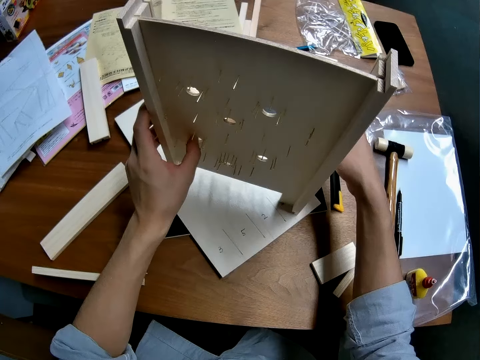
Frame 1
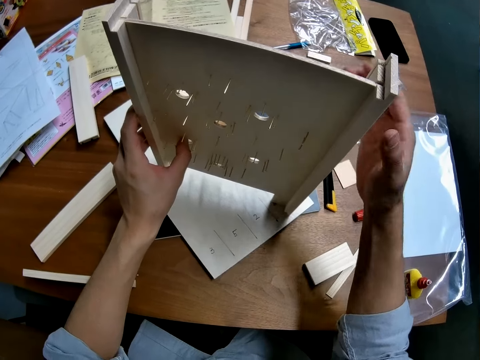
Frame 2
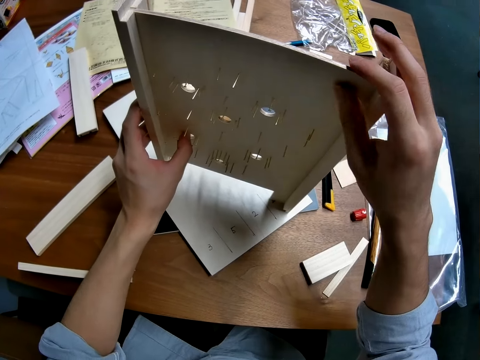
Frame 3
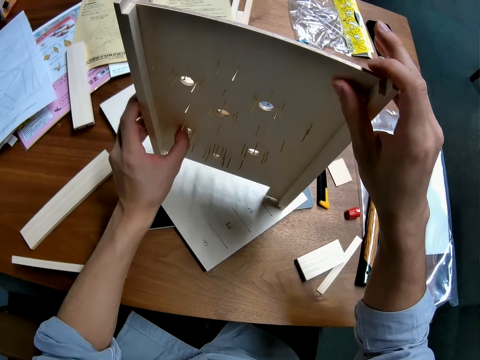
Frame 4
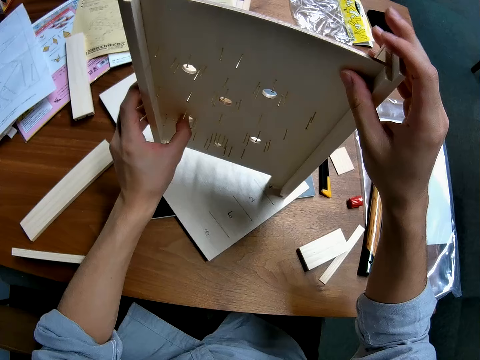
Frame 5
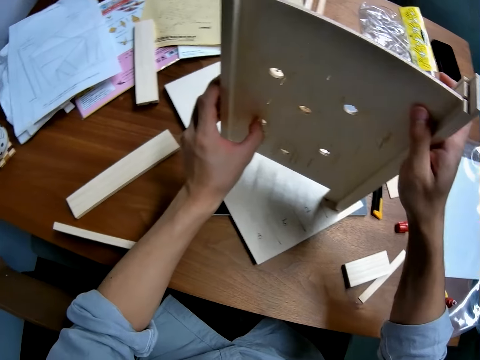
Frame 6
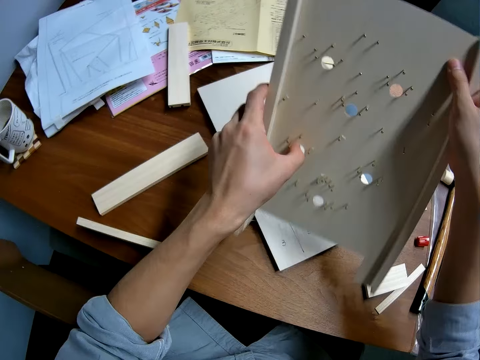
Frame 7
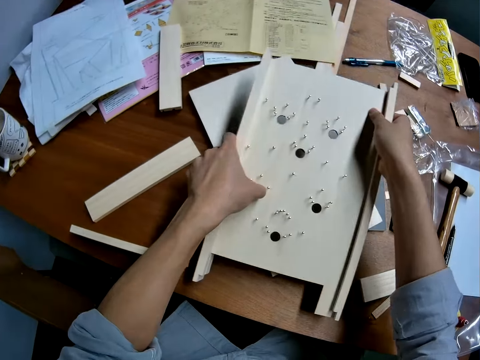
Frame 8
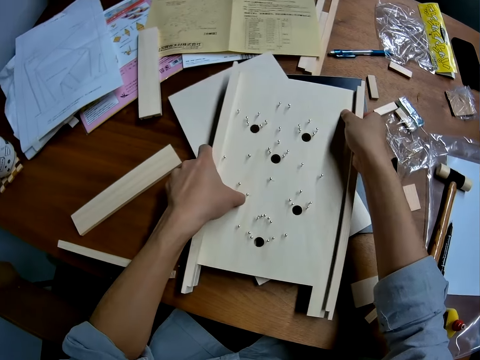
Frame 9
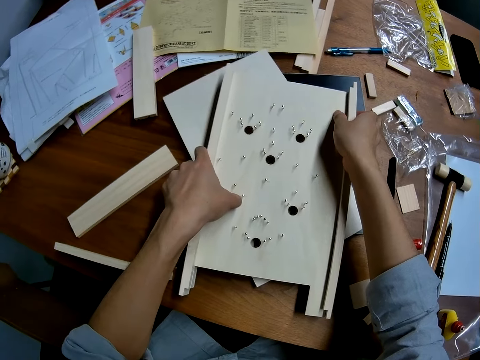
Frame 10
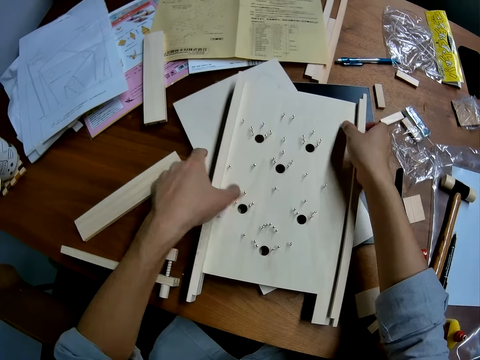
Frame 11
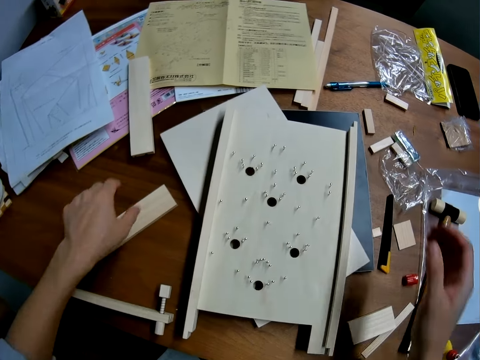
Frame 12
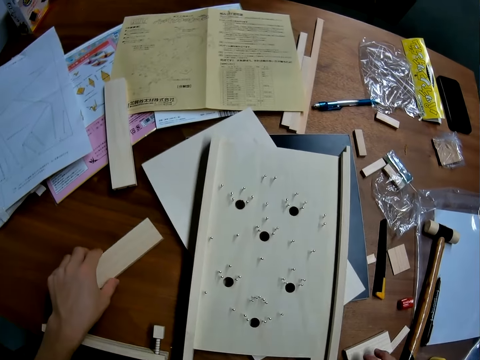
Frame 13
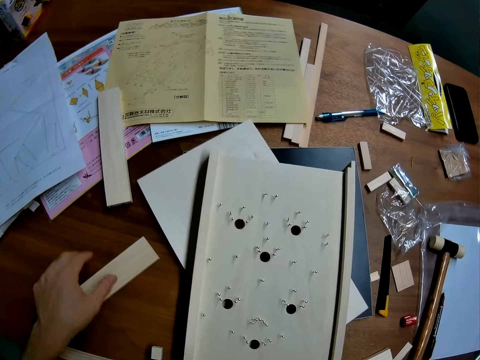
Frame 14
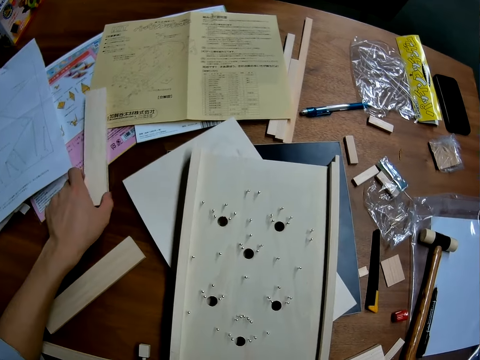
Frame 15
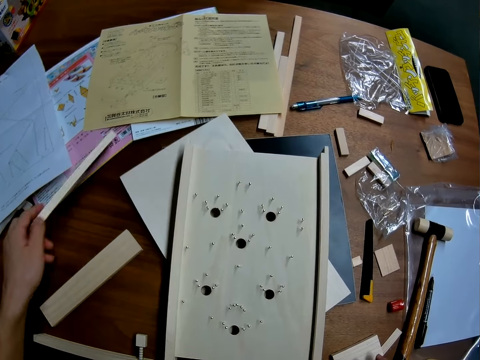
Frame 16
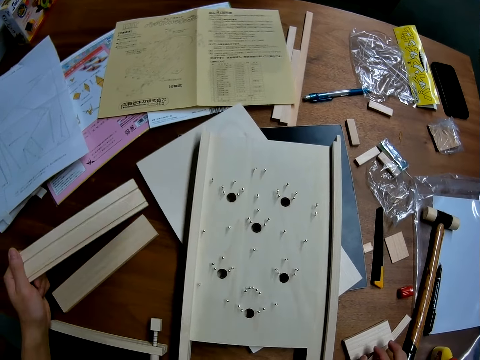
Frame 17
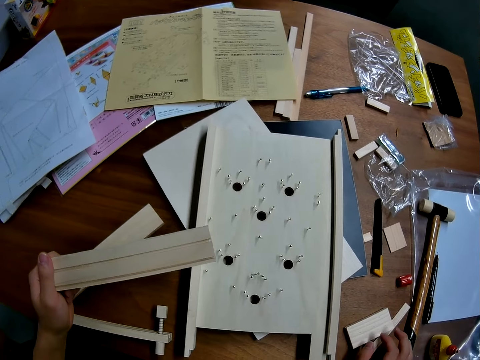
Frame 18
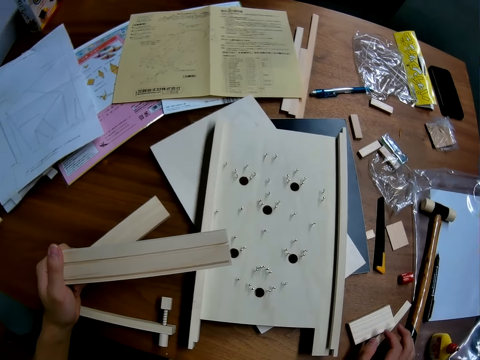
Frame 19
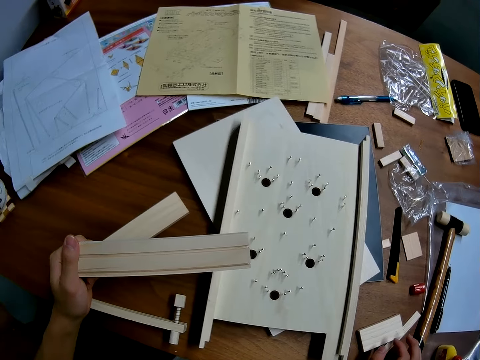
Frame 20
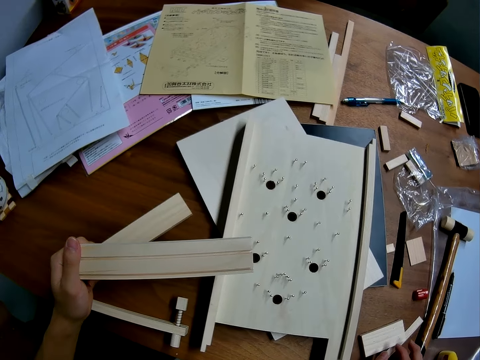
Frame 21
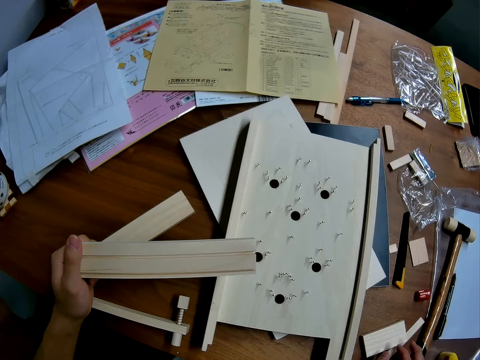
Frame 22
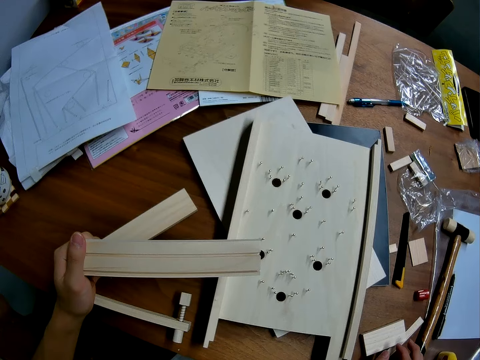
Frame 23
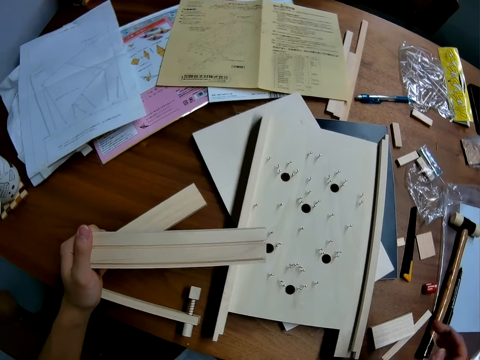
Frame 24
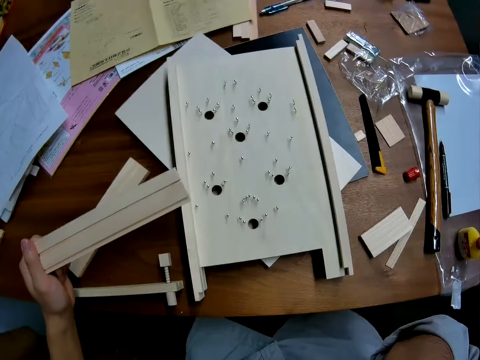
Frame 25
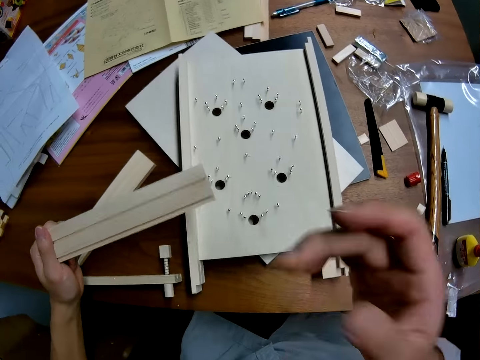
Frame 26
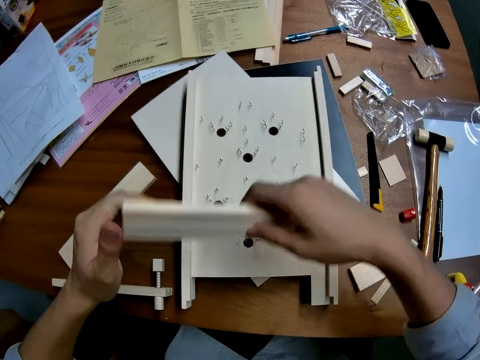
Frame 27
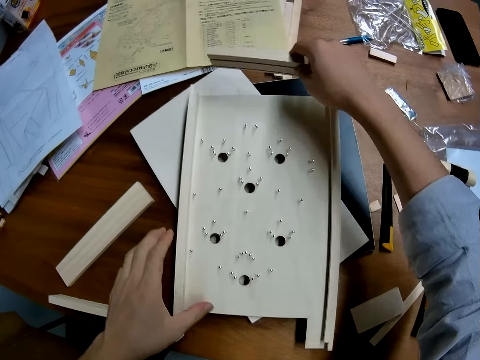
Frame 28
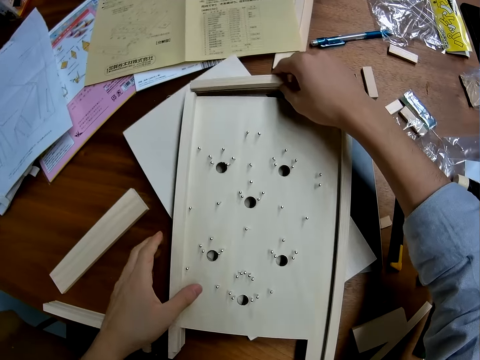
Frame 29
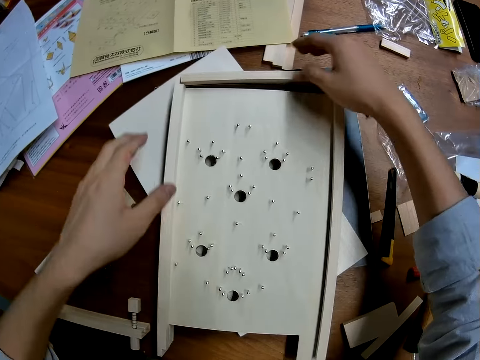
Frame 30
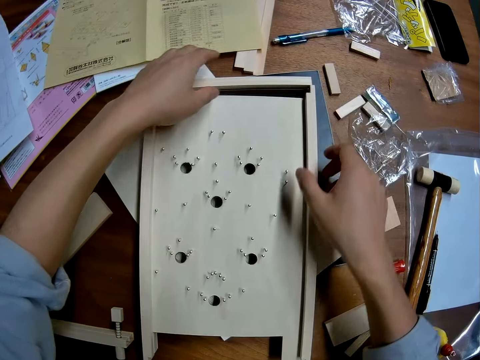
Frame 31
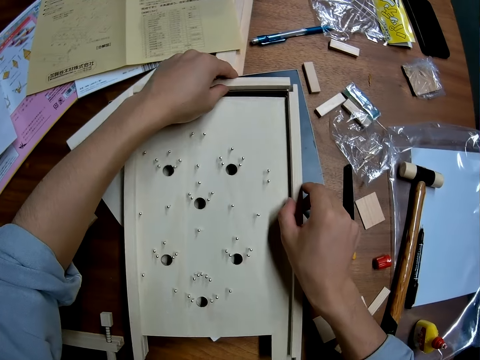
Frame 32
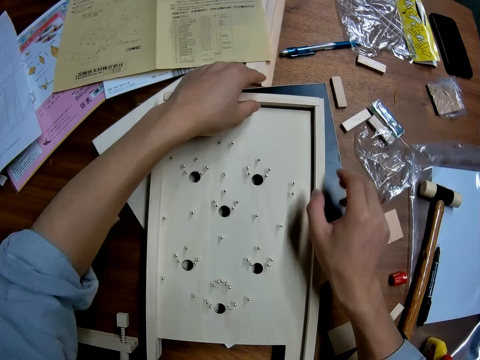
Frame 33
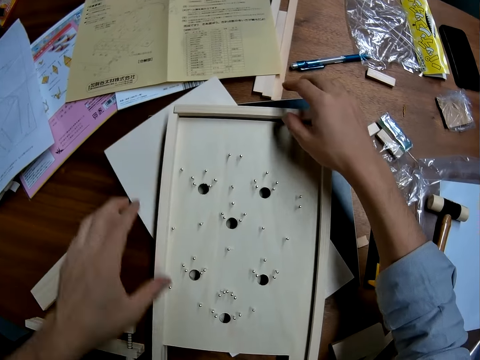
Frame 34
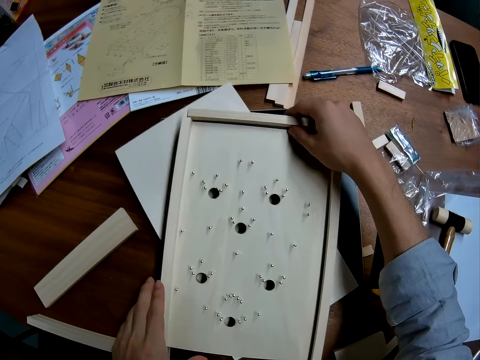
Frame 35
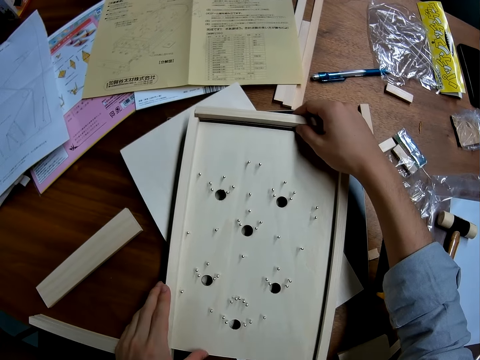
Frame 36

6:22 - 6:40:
The camera wearer lays the craft on the table. He drops the woodcraft on the table. He touches a piece of wood casing on the table with his left hand. He picks up another wood casing from the table. He looks at the wood casing. He stares at the woodcraft. He attaches the wood casing on the top of the craft. He fixes the woodcraft.

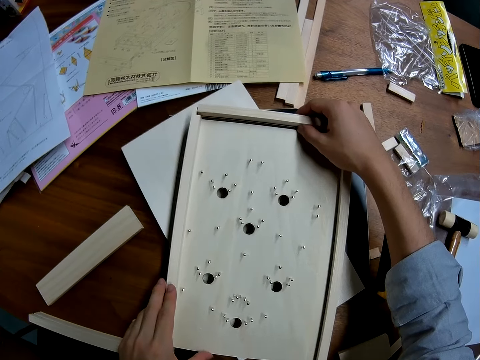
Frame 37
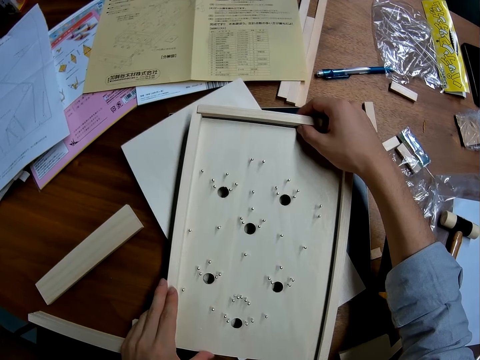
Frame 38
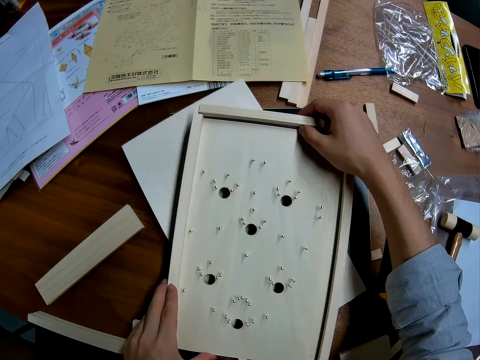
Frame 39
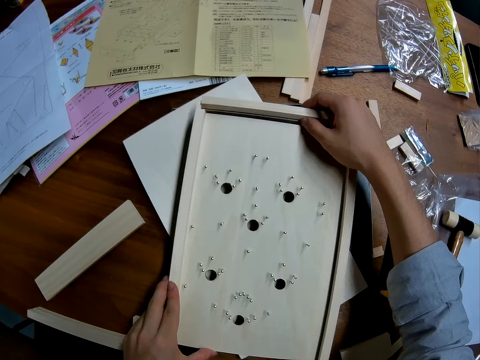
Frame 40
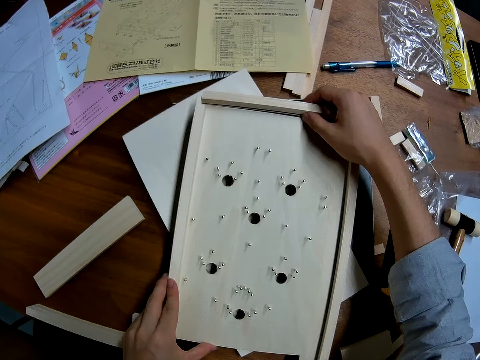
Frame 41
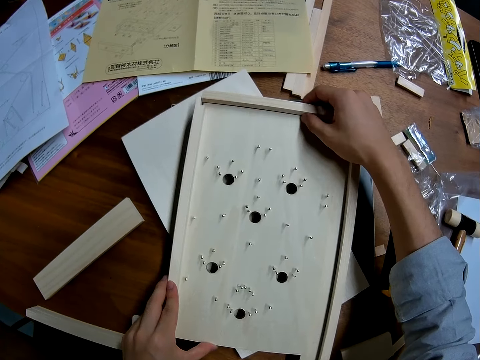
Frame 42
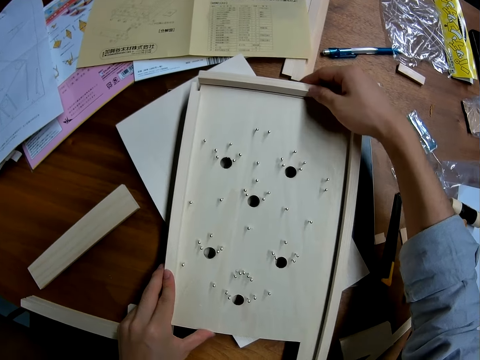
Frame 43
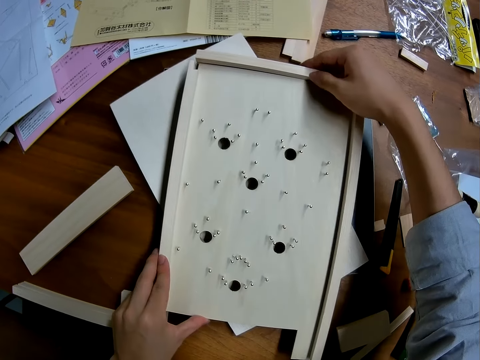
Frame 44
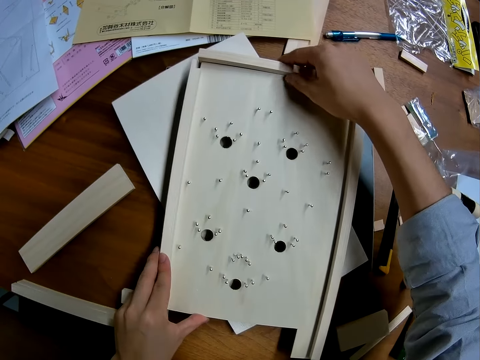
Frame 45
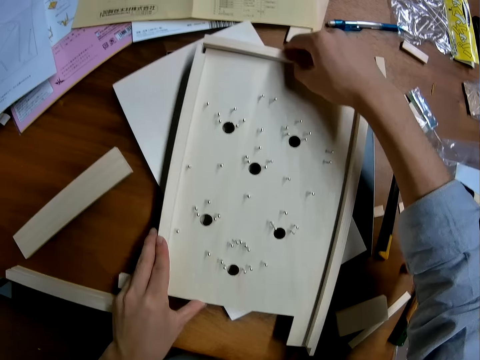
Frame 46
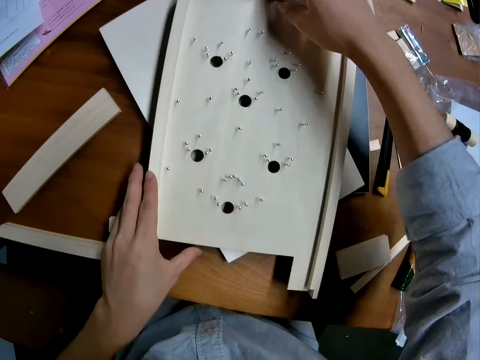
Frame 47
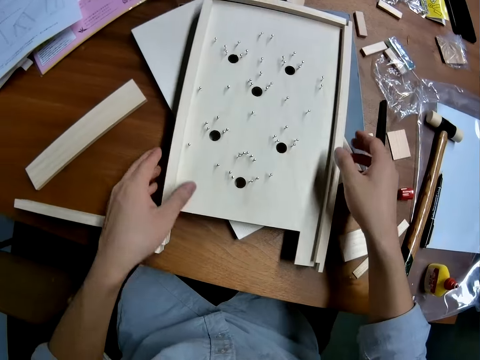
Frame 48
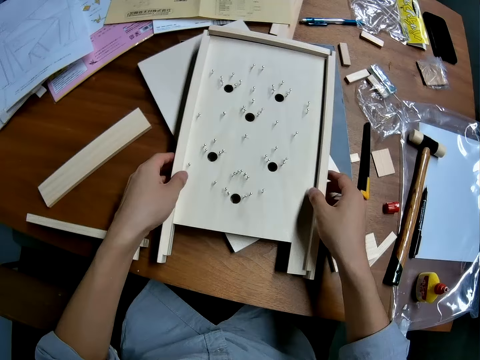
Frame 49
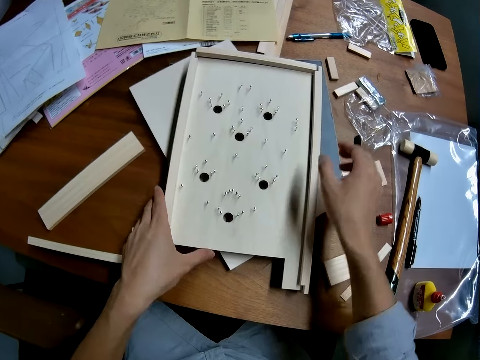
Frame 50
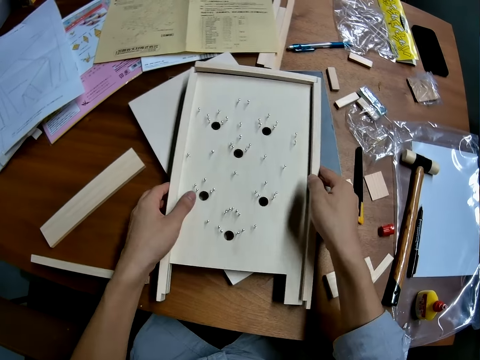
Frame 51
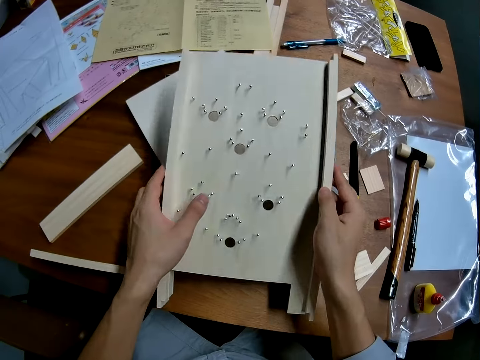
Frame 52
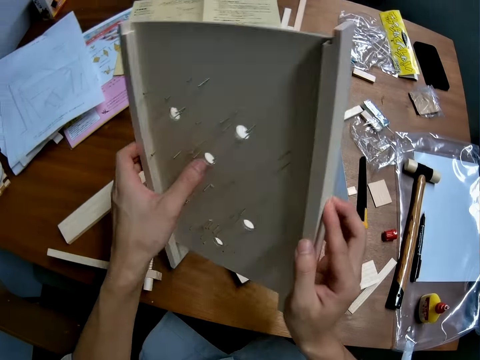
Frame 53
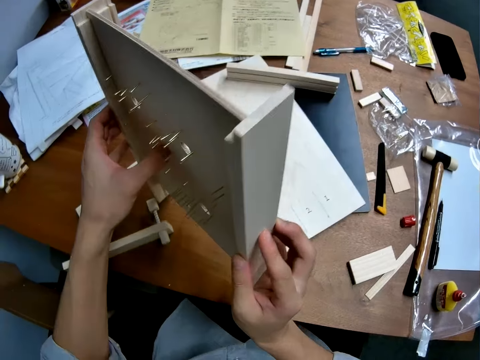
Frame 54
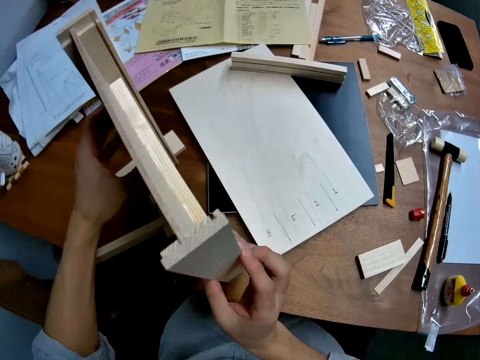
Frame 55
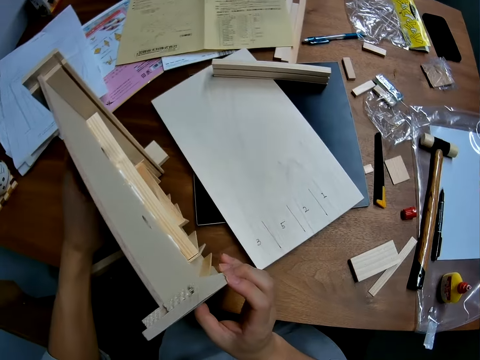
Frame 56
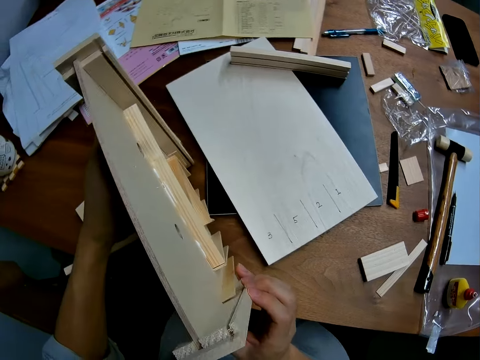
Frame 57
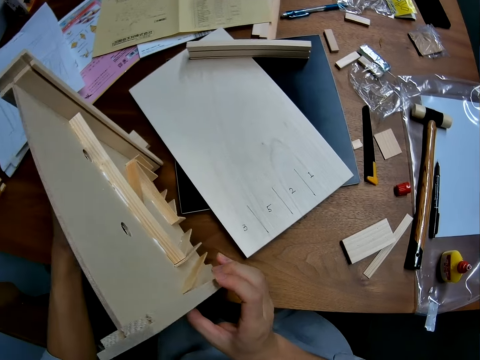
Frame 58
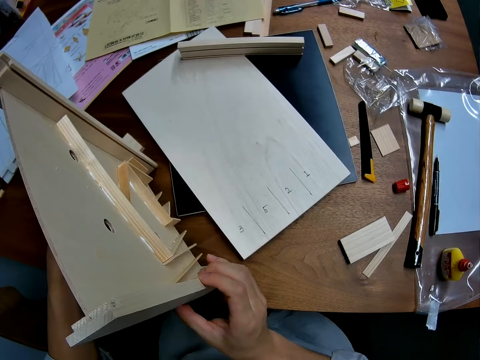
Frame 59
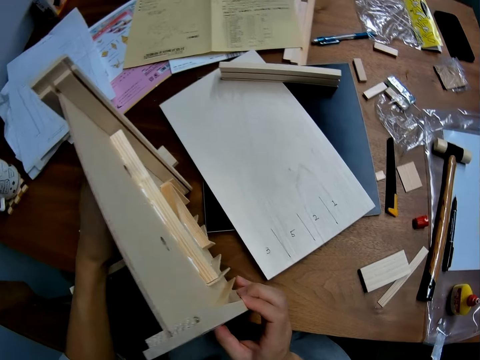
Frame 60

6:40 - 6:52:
The camera wearer takes up the craft from the table. They stand the craft on the table. They stare at the woodcraft.
